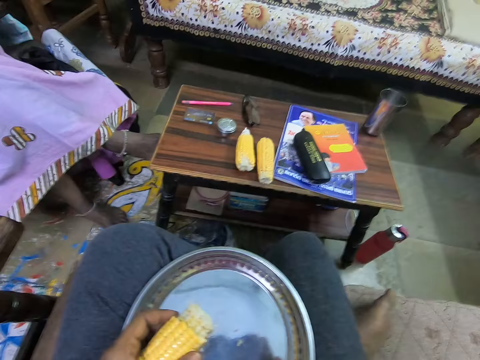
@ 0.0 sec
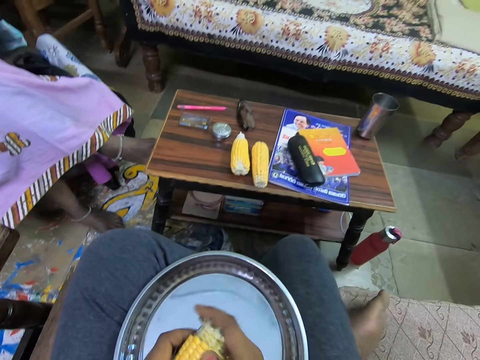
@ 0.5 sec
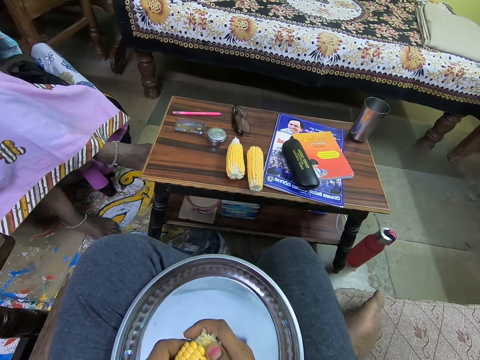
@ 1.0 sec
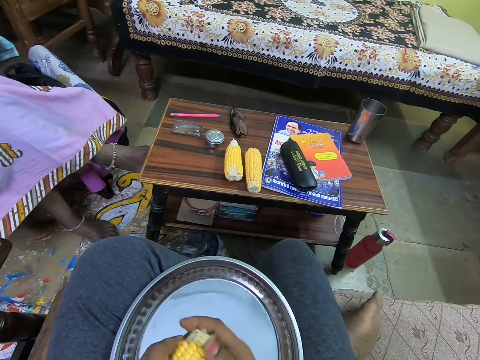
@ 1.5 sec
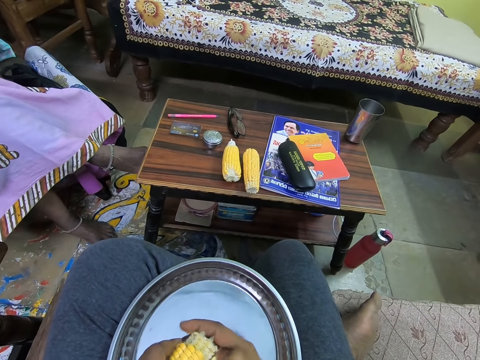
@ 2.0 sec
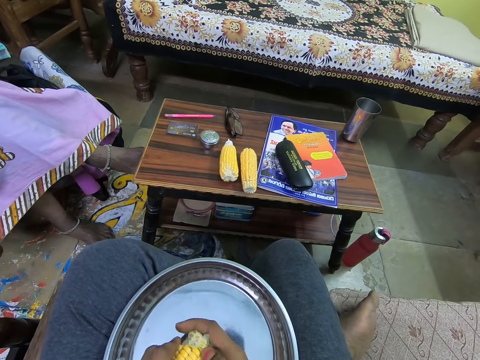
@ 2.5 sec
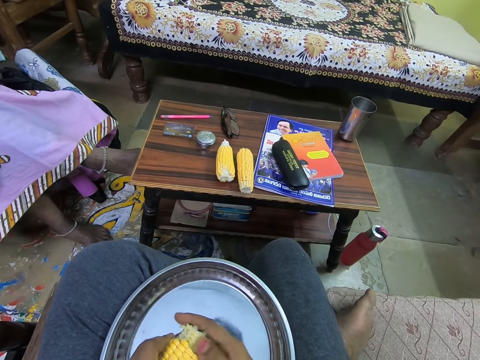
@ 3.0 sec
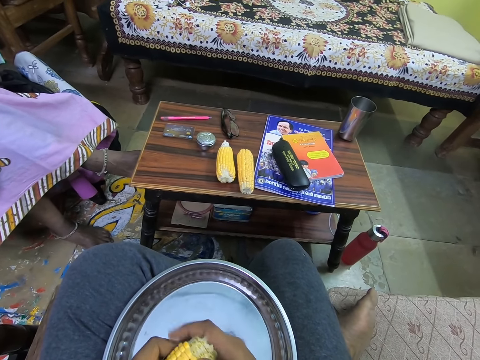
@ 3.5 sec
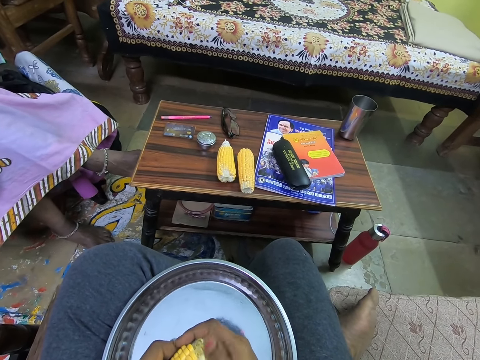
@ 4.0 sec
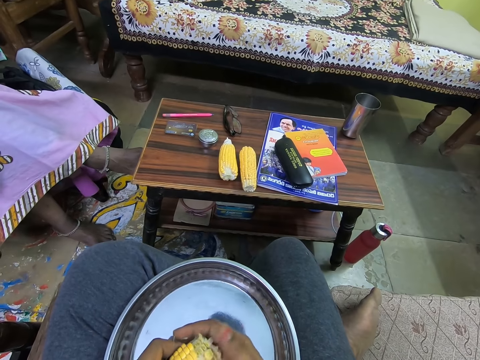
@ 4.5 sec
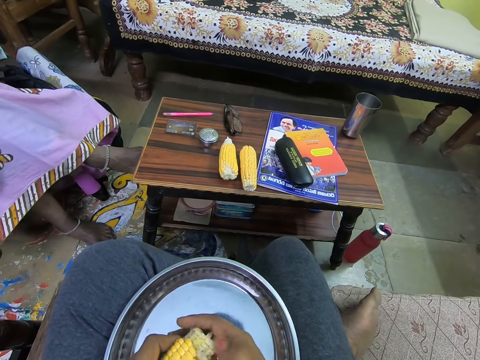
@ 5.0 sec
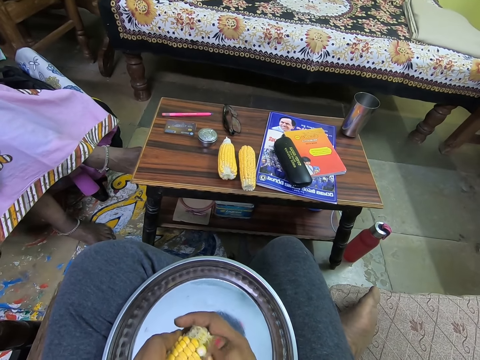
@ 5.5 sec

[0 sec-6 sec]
The camera wearer holds a corn with both hands. He peels the corn in both hands in a tray on his lap with his right hand.

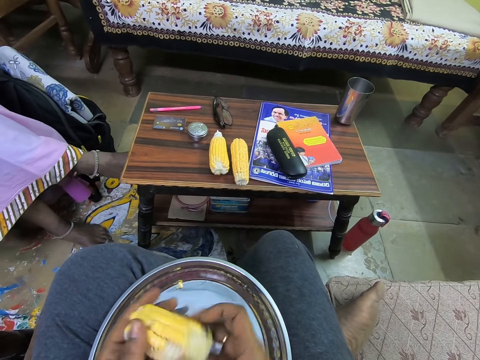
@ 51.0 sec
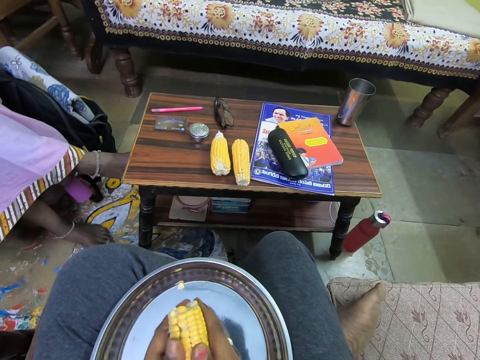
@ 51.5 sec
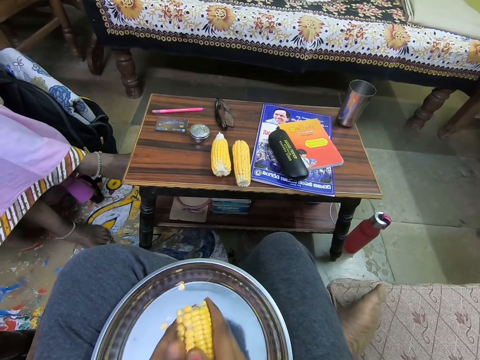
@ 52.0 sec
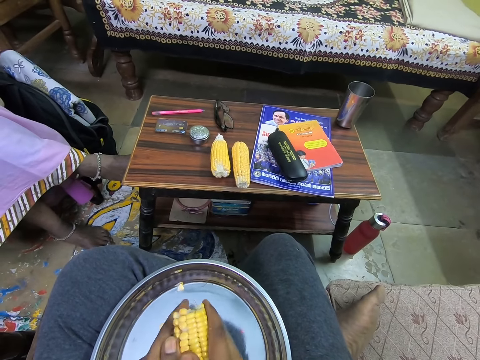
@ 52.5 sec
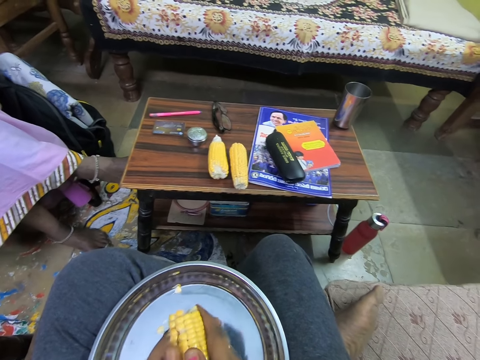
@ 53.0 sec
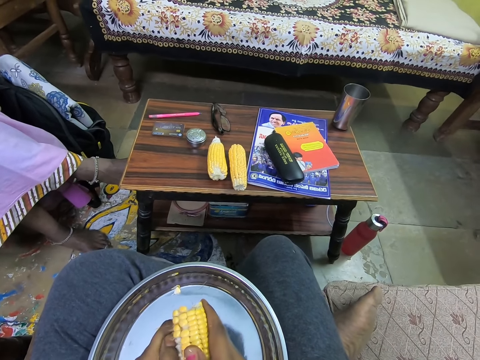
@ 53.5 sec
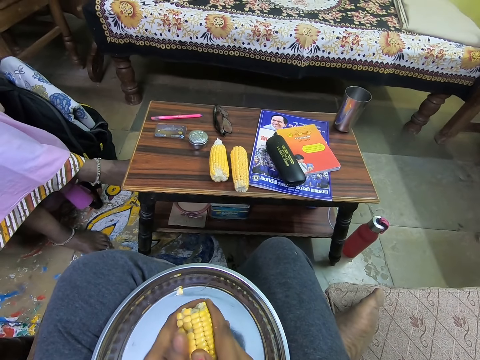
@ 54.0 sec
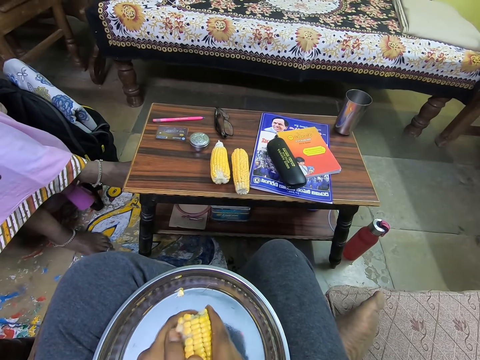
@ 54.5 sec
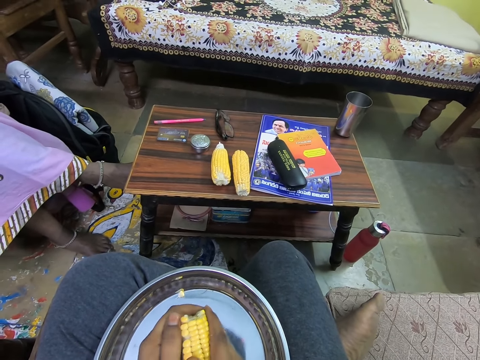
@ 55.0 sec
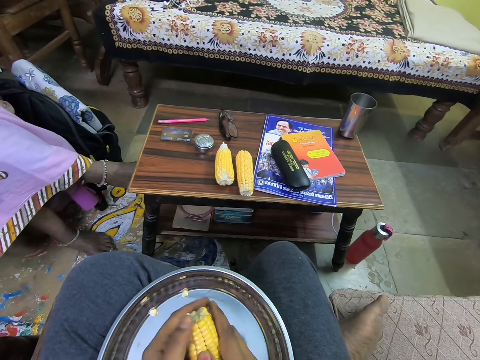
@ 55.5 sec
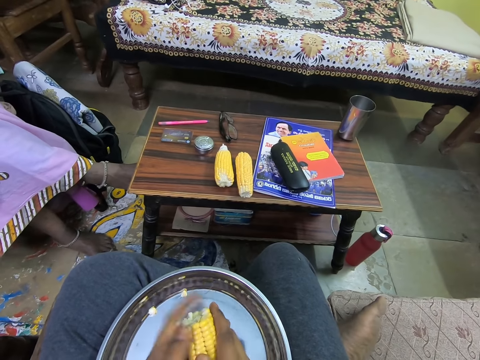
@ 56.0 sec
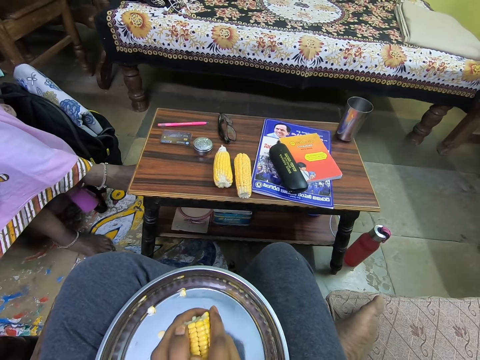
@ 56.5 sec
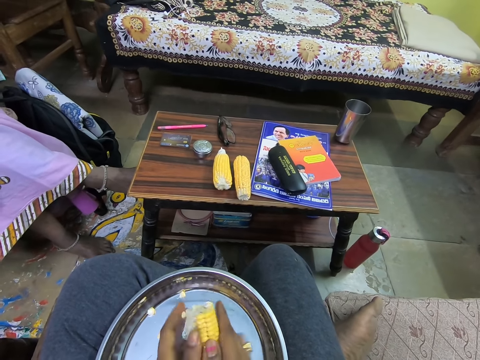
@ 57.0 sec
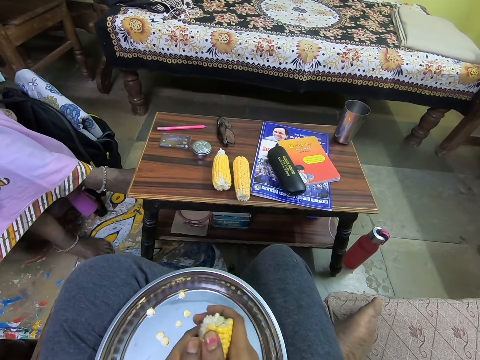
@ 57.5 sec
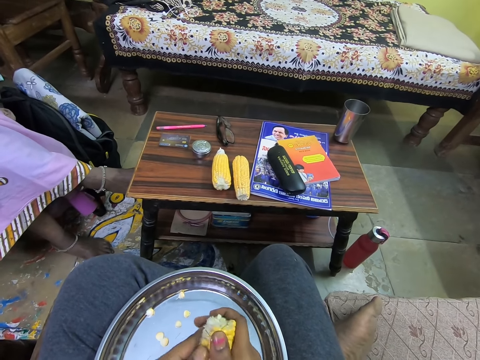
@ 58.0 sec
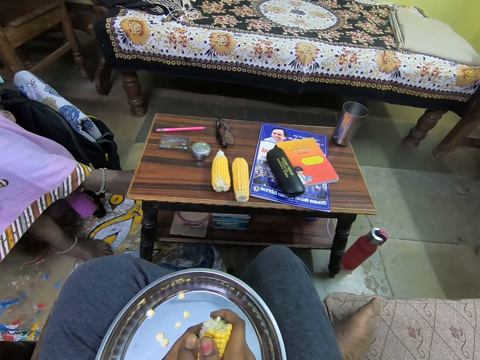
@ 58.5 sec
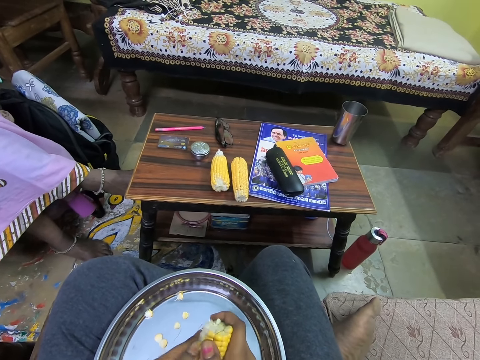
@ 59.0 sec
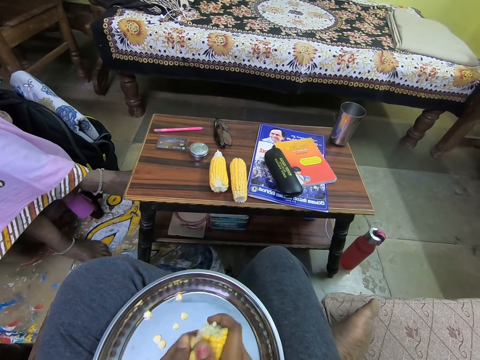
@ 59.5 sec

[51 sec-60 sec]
The camera wearer turns the maize cob. They remove grains from the maize cob.

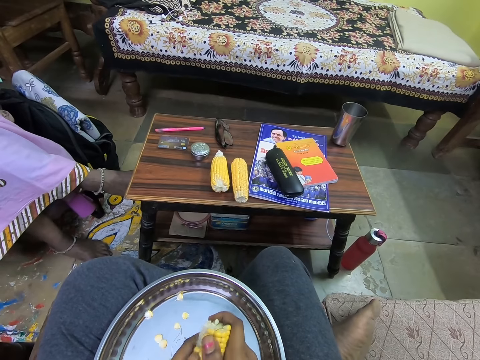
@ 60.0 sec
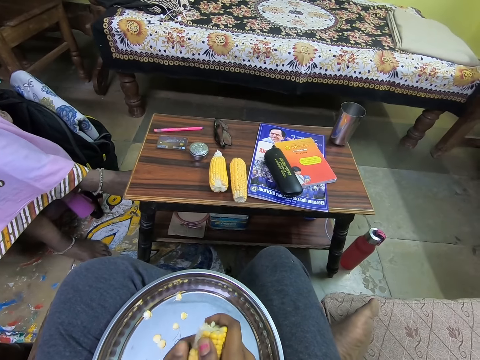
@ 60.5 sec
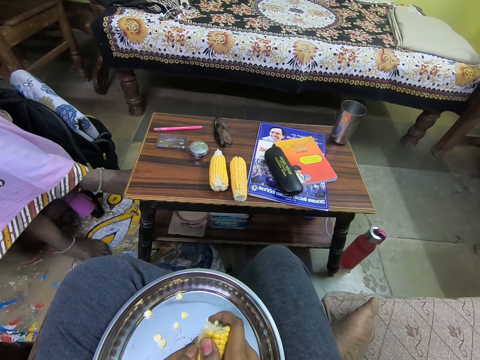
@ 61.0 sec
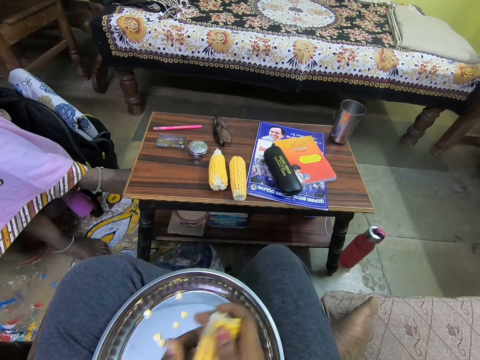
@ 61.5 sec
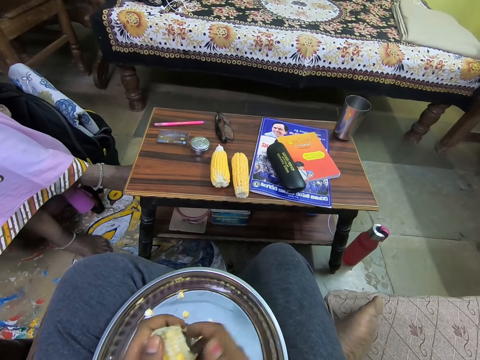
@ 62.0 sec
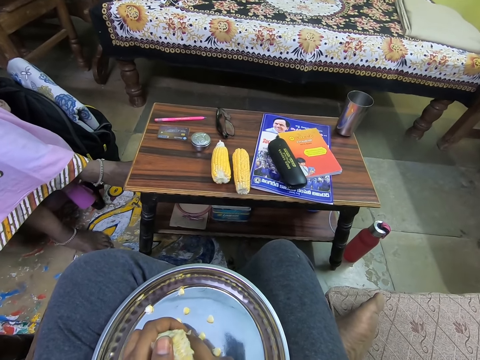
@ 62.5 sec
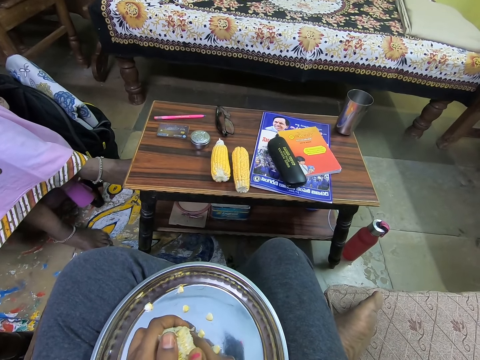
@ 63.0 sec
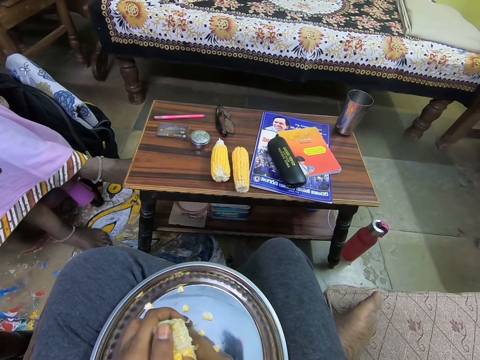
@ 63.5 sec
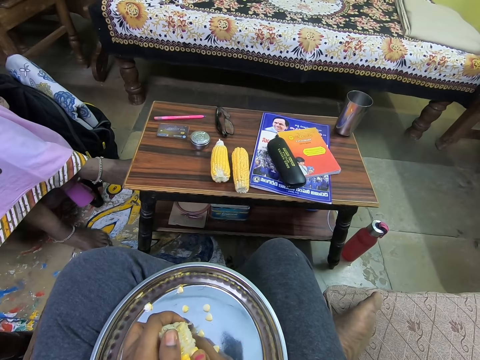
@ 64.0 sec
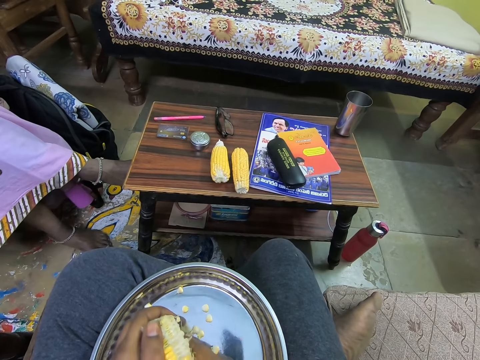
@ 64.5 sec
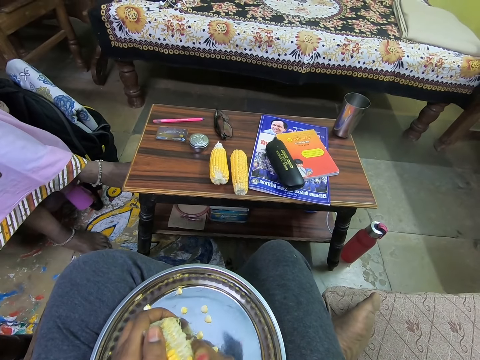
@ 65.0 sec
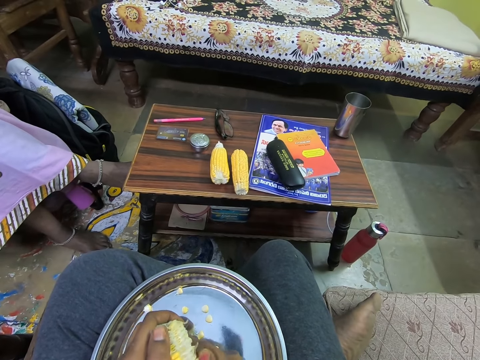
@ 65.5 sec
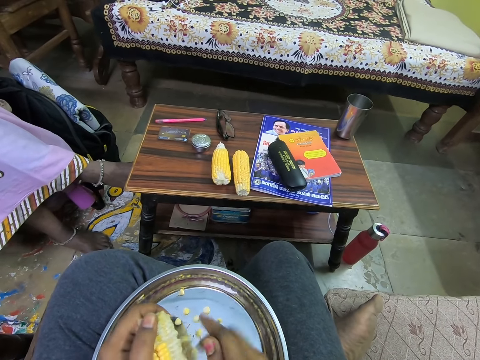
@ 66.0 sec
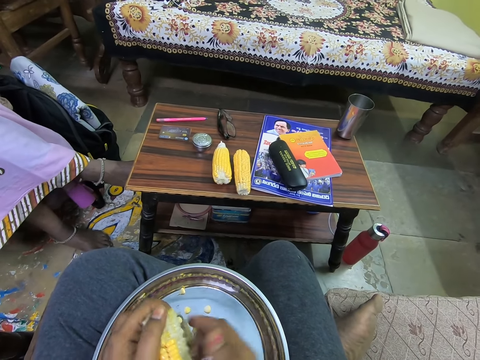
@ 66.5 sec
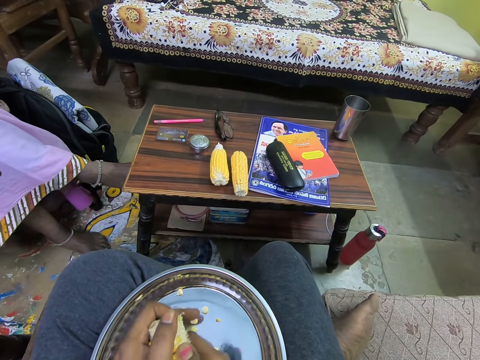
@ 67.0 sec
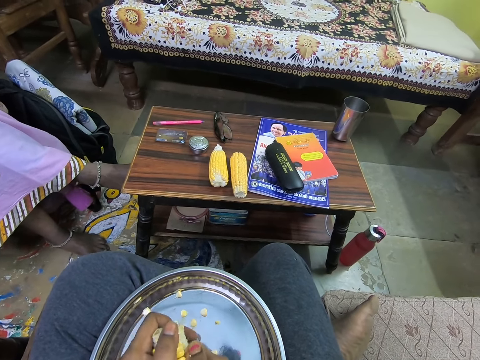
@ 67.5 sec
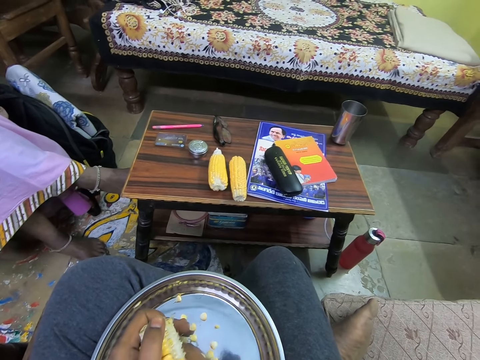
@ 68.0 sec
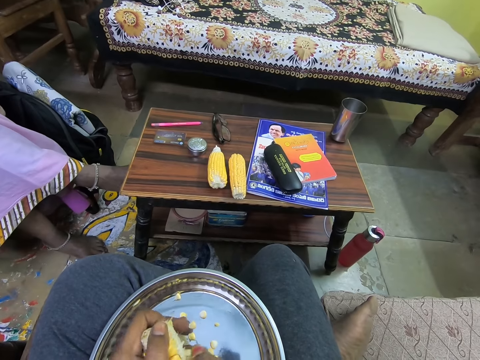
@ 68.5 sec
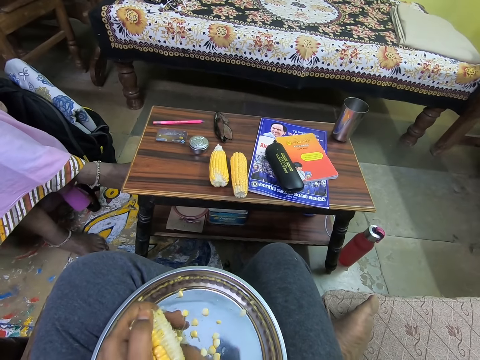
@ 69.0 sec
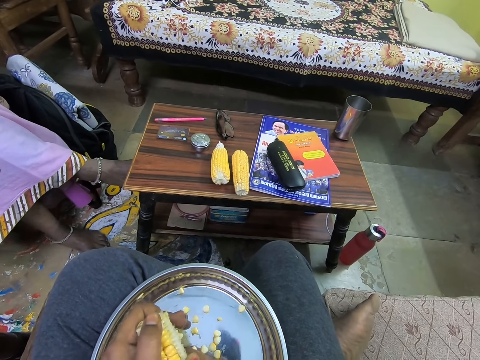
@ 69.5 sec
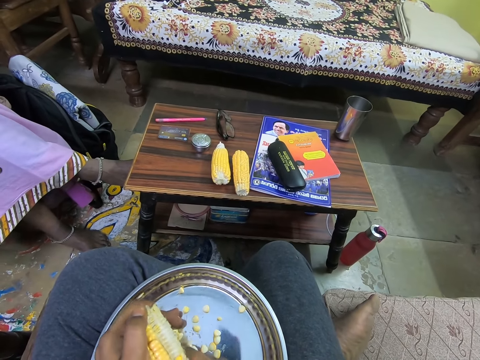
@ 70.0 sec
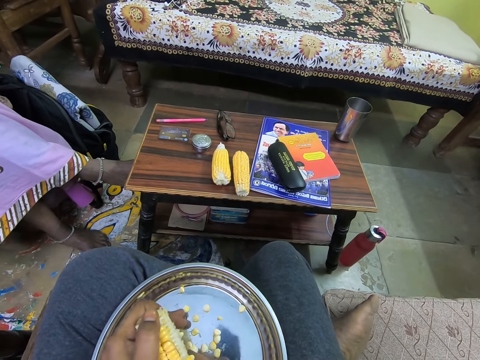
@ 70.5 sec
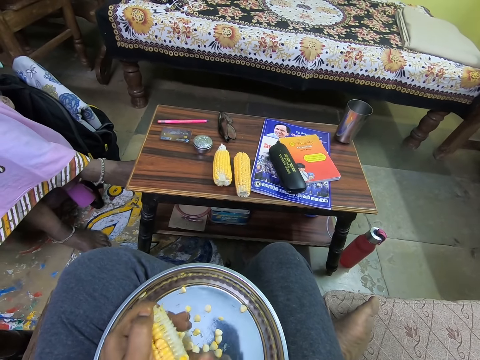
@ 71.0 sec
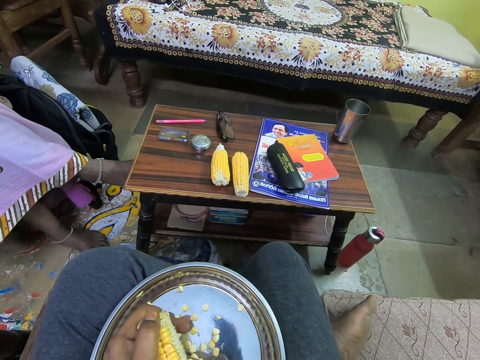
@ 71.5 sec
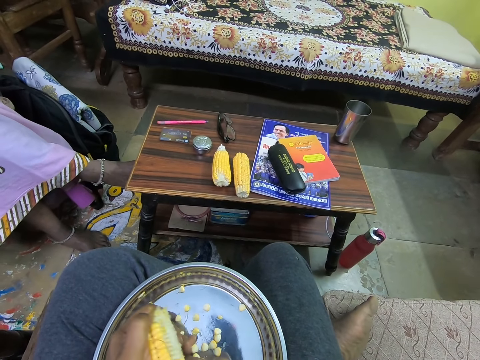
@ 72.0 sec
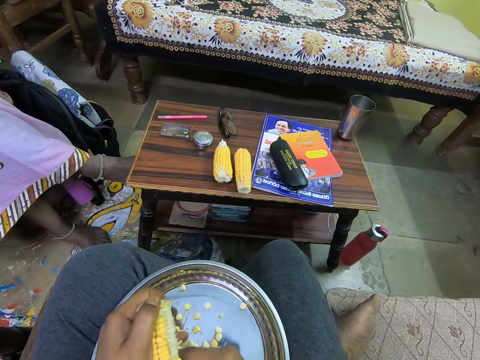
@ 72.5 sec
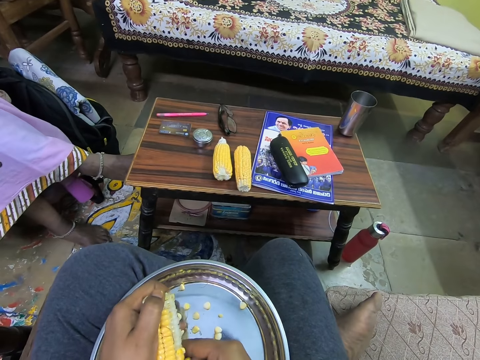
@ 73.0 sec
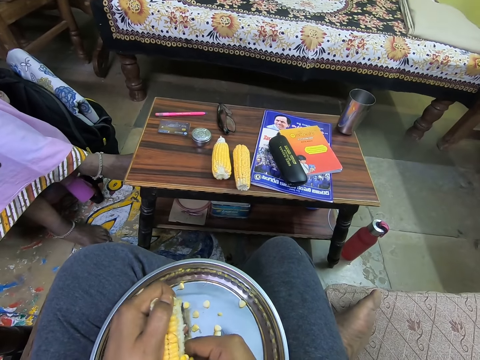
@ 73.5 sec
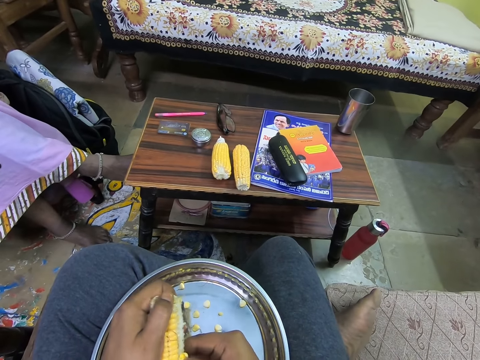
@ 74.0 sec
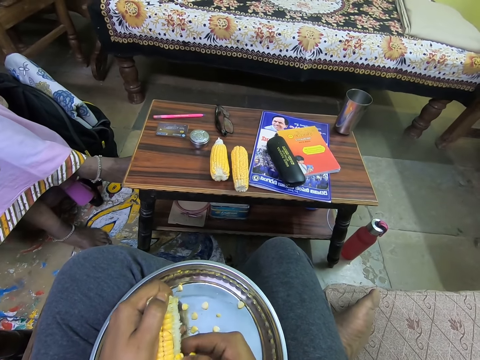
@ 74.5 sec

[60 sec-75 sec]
The camera wearer turns the maize cob. They remove grains from the maize cob.
